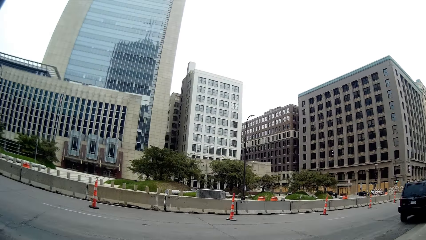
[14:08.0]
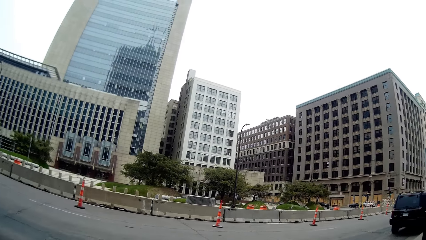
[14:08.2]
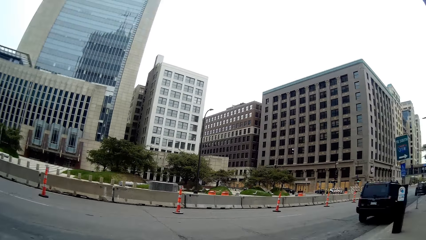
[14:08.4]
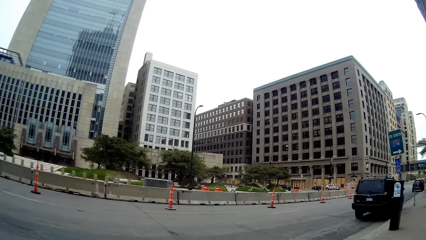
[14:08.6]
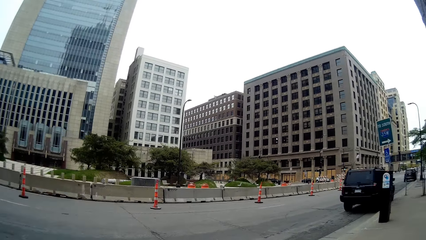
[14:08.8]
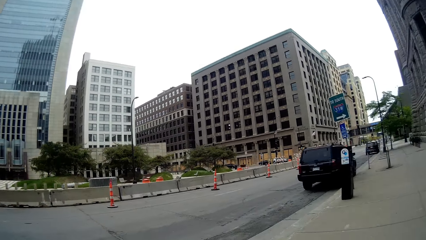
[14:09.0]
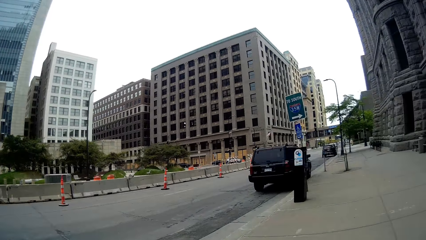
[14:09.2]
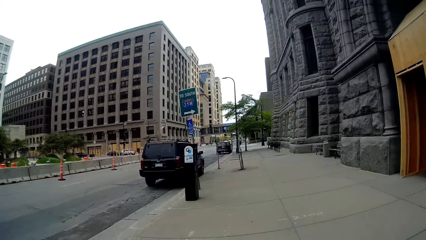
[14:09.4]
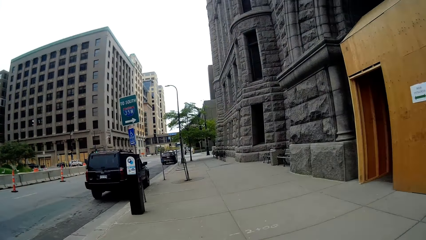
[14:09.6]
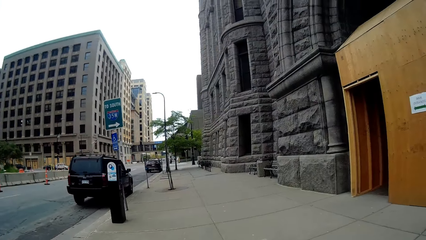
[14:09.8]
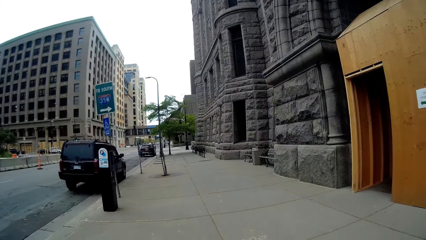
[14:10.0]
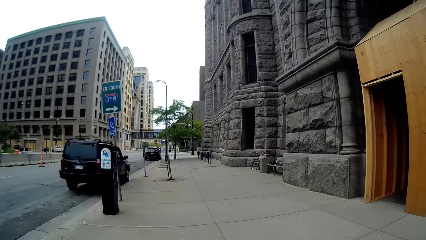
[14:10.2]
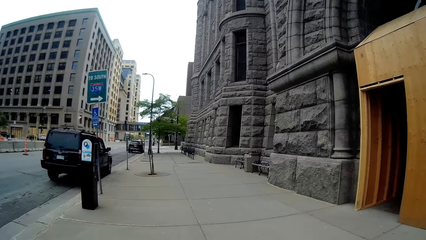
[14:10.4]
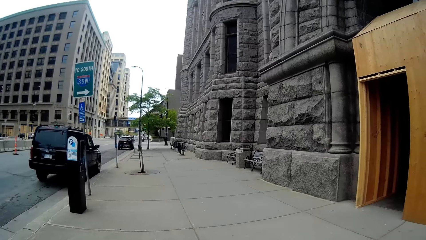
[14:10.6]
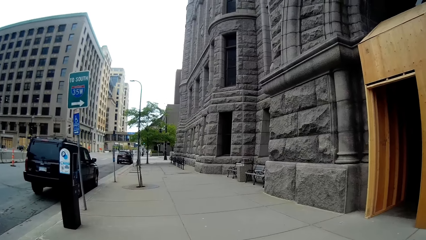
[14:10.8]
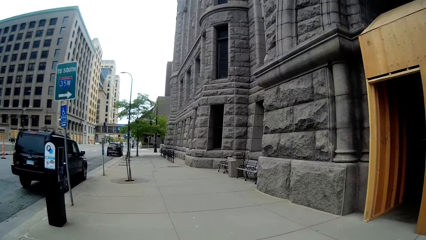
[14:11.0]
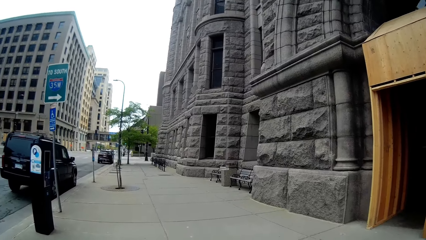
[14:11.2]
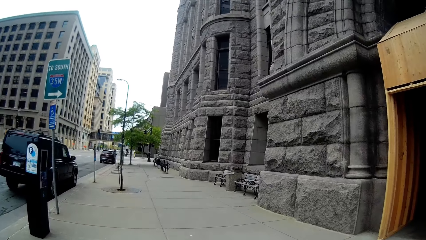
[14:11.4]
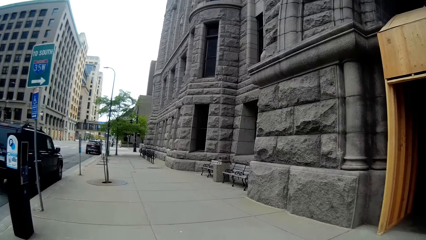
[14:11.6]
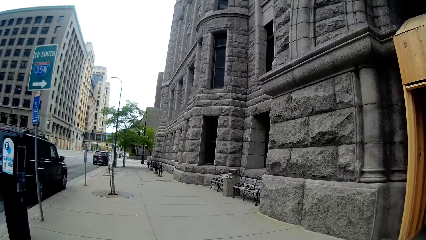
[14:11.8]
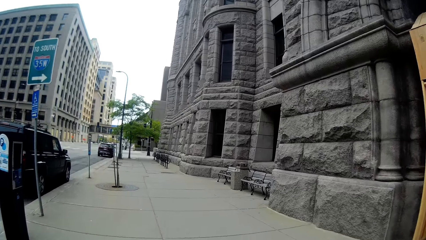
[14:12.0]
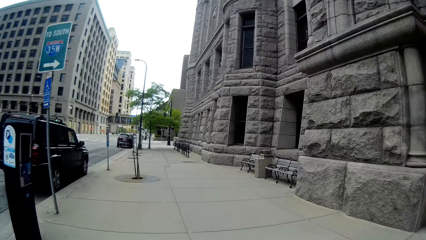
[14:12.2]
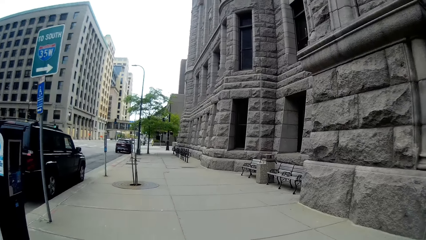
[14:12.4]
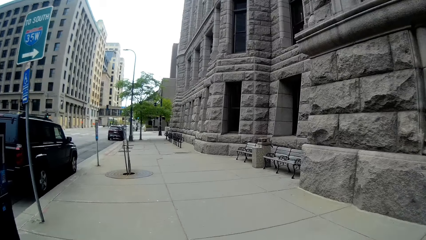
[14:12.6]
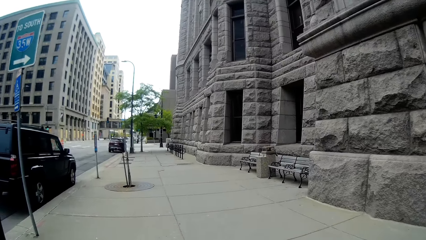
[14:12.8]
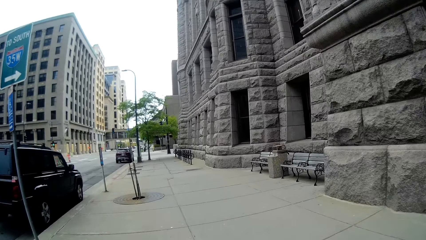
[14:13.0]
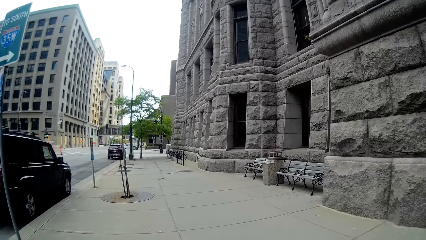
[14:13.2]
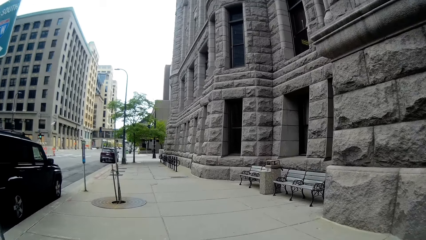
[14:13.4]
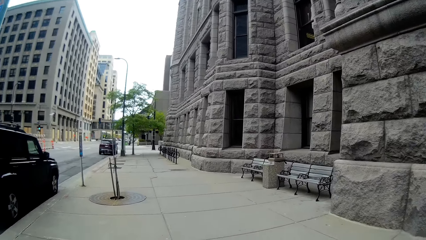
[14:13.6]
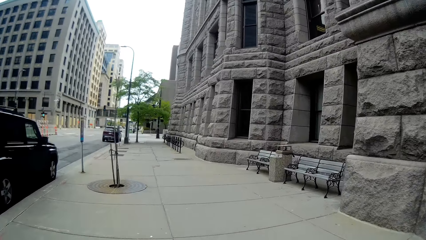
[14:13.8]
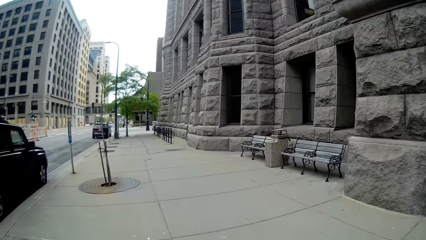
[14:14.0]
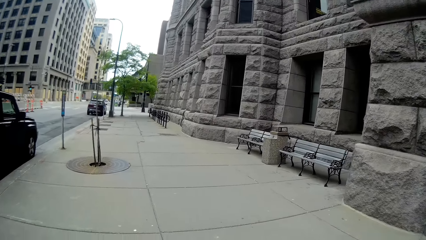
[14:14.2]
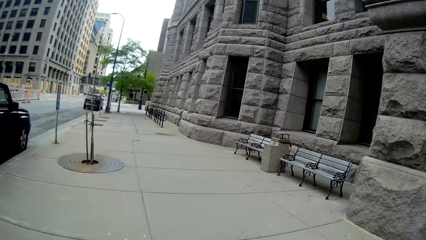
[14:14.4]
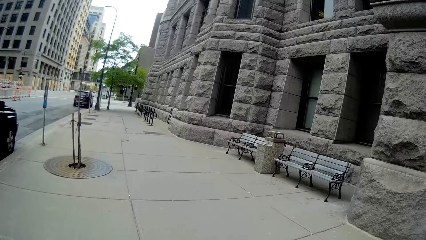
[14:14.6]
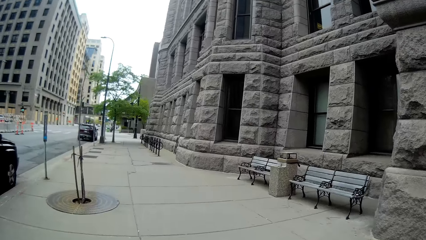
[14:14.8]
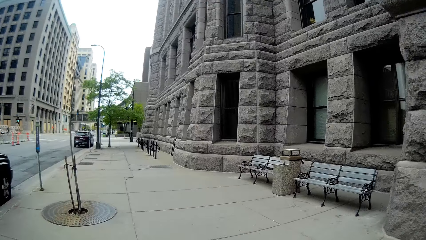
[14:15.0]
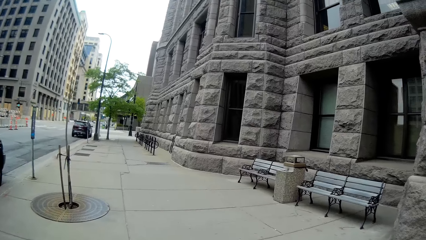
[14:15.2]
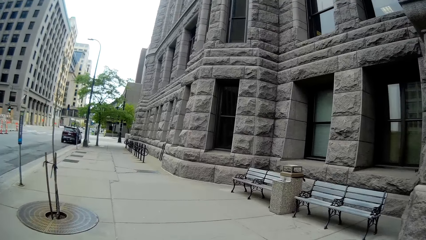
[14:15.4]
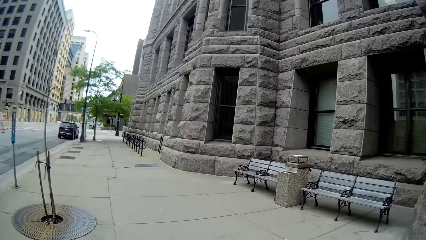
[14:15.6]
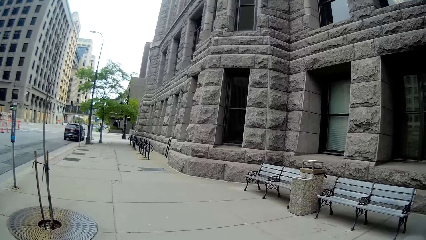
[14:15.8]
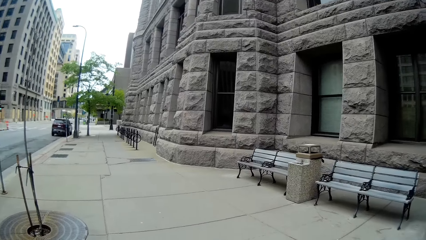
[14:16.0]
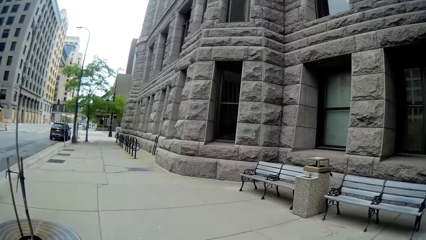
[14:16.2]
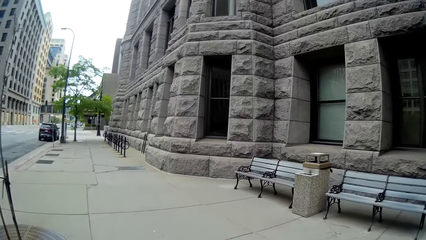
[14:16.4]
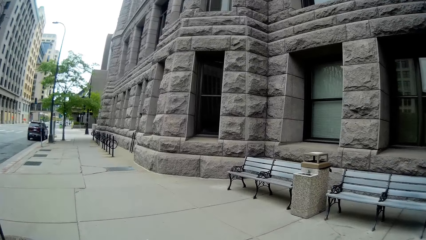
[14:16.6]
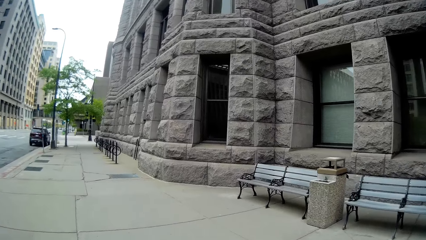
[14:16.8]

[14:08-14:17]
The camera wearer interacts with the woman by the walkway.

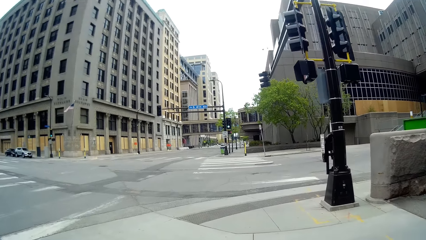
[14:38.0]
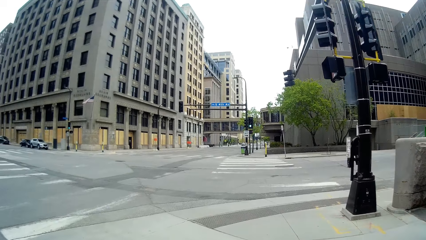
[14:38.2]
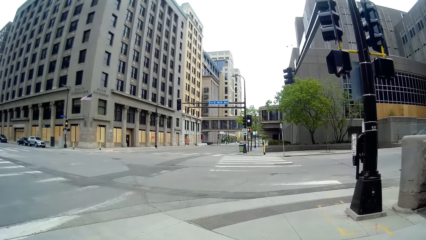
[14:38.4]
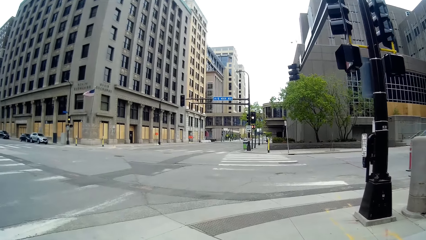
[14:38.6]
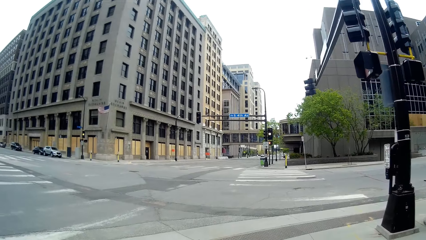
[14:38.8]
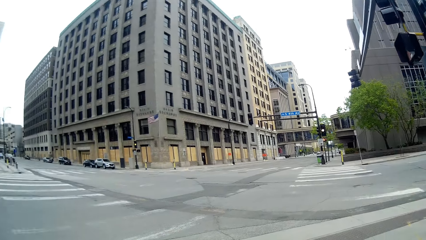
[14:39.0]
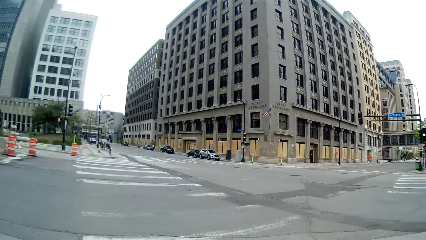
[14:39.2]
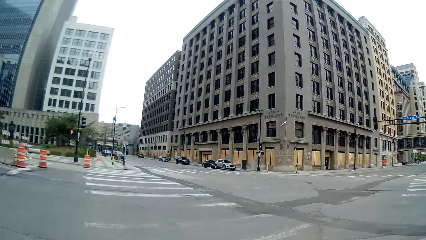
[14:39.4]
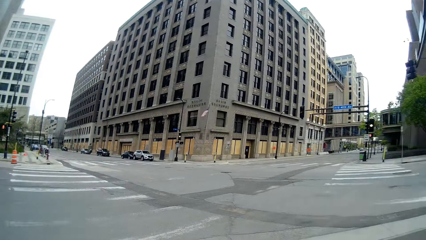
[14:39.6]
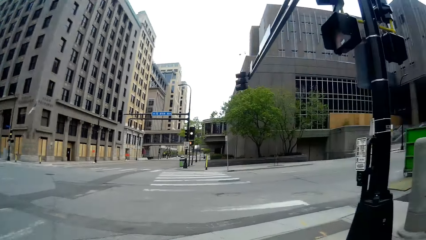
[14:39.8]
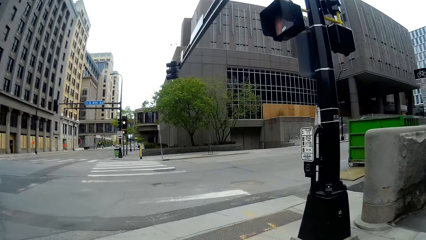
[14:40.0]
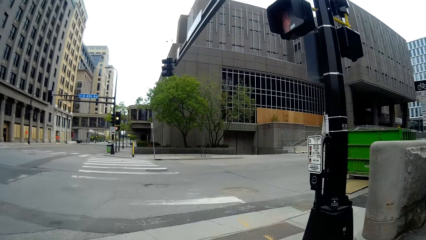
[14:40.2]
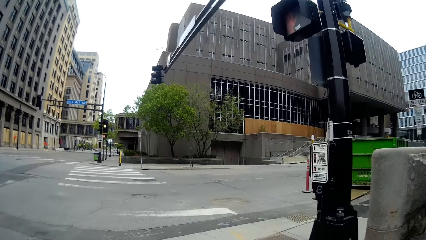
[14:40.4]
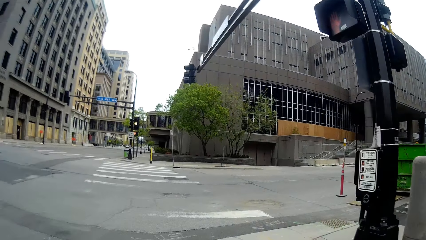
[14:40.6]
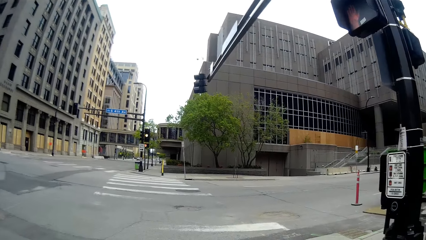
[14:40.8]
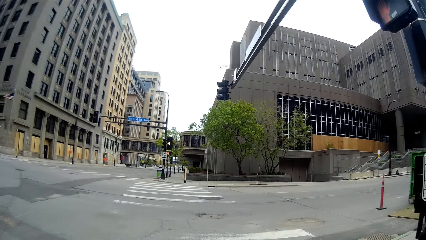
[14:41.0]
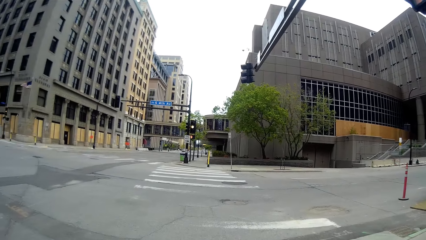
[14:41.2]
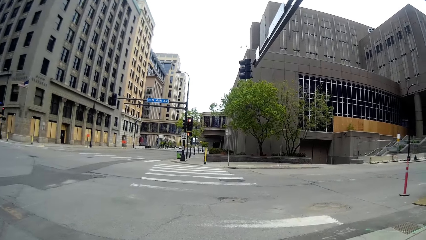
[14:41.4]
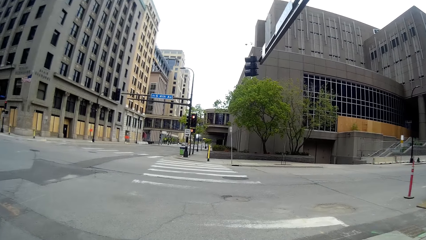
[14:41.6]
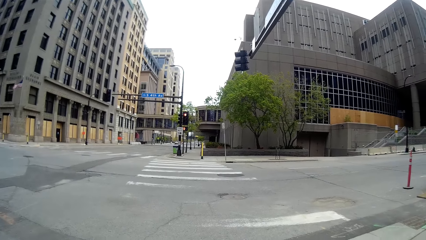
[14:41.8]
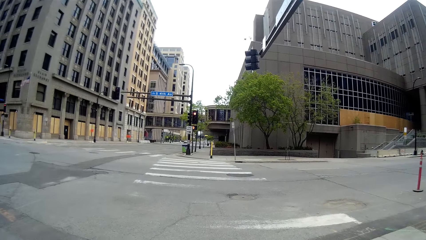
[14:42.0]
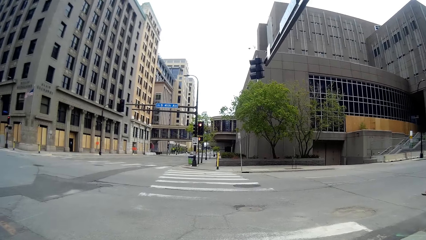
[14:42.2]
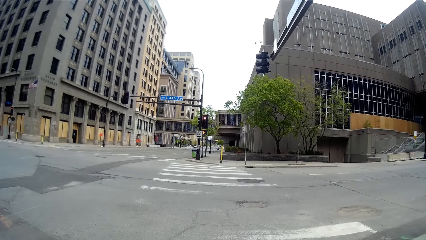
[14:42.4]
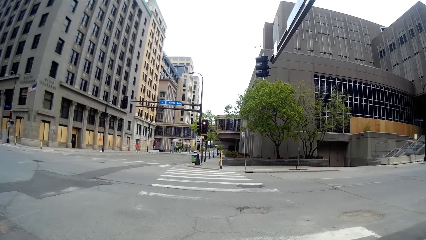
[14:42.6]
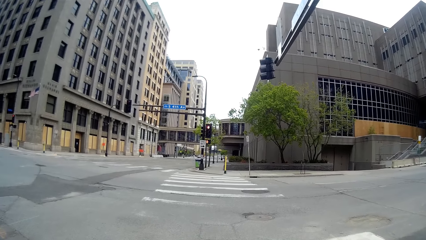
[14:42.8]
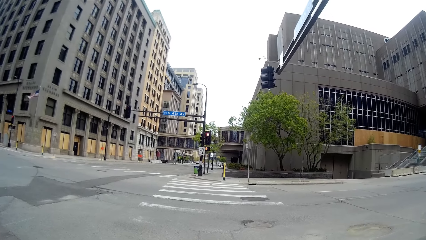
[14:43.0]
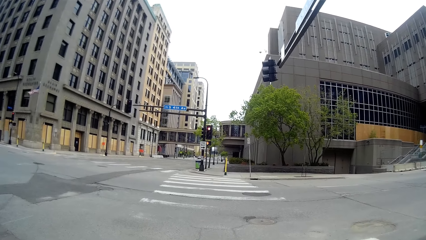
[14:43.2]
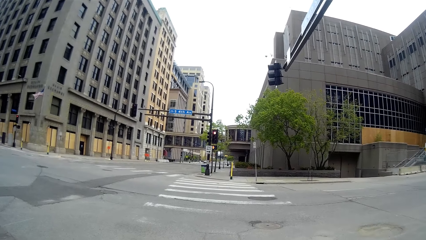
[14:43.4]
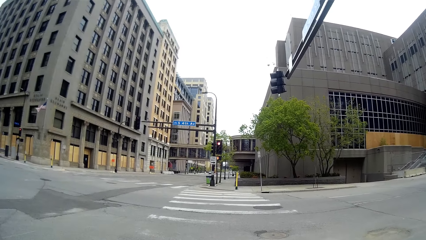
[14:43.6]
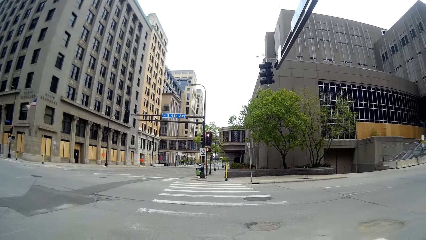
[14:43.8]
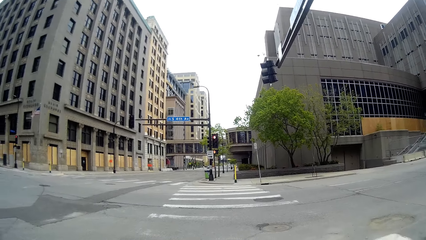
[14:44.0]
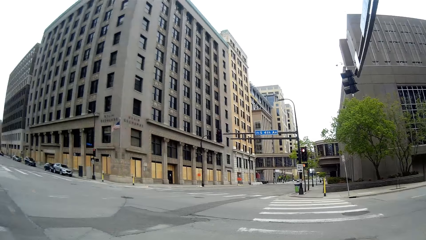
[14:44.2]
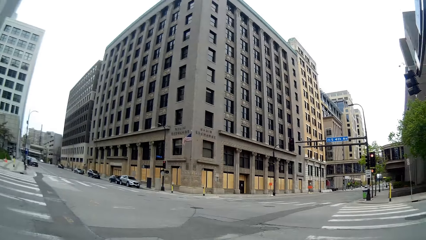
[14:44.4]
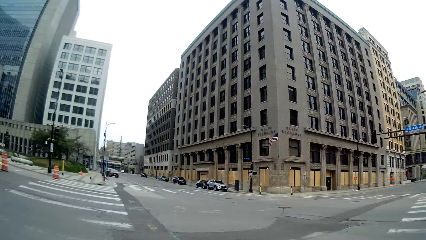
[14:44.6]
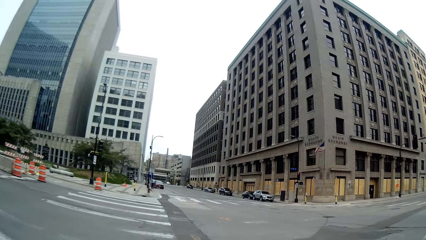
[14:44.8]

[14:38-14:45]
The camera wearer looks around.
